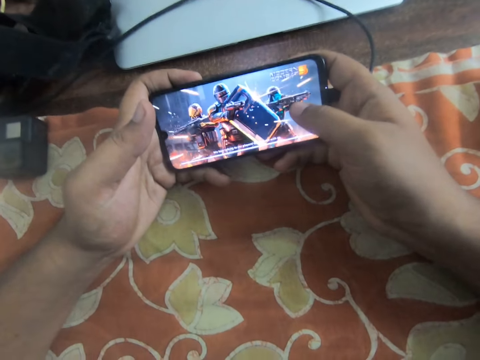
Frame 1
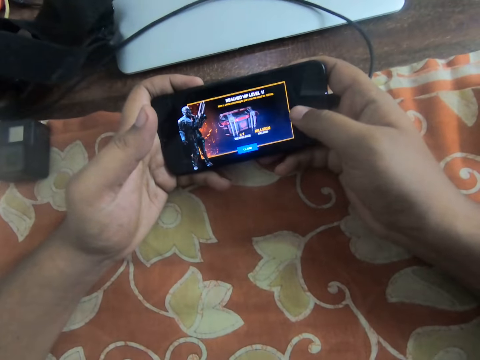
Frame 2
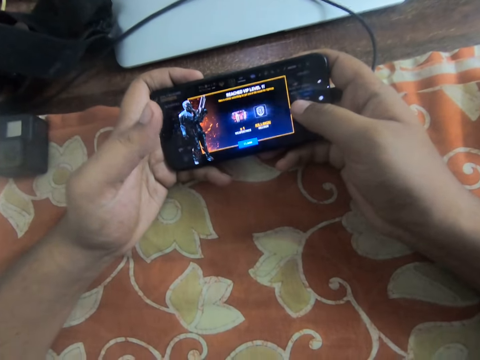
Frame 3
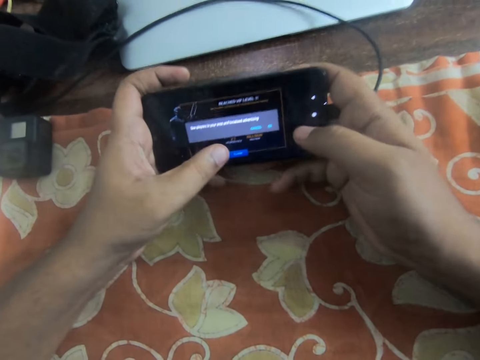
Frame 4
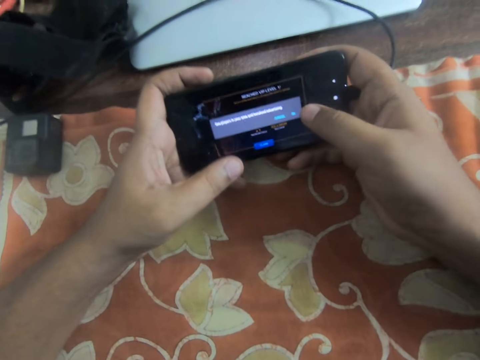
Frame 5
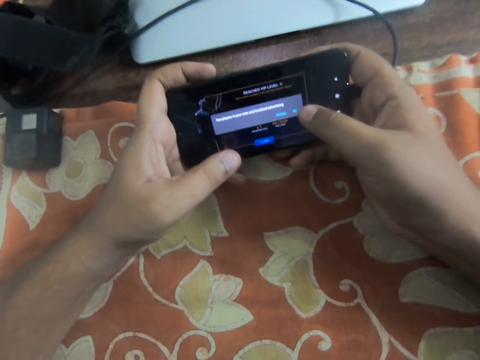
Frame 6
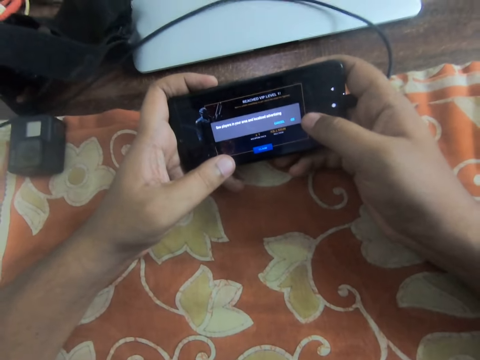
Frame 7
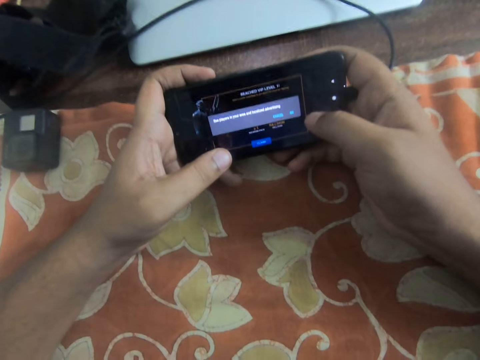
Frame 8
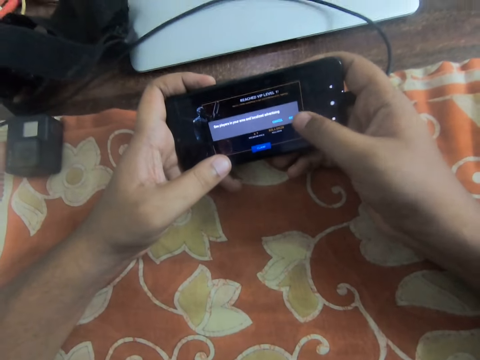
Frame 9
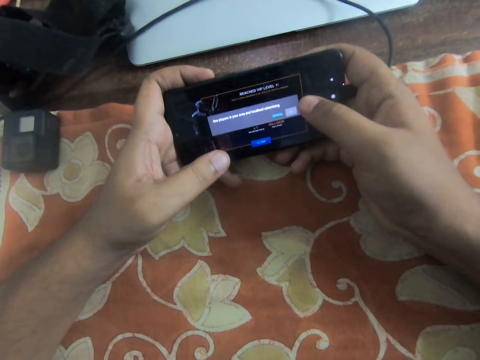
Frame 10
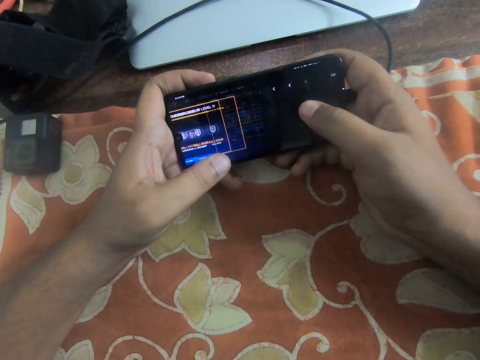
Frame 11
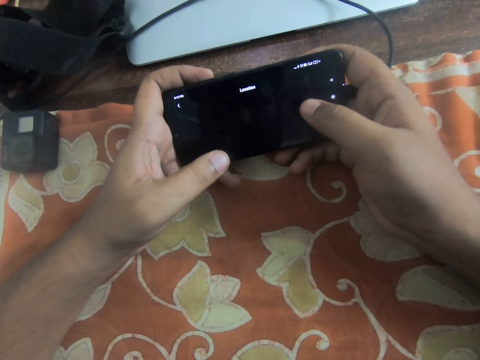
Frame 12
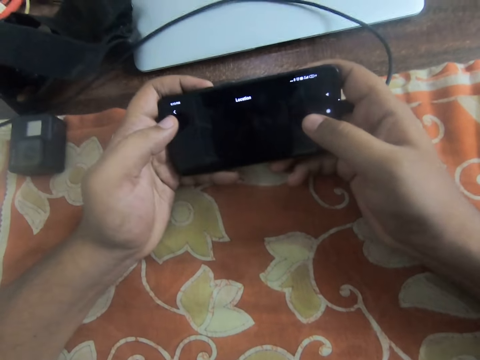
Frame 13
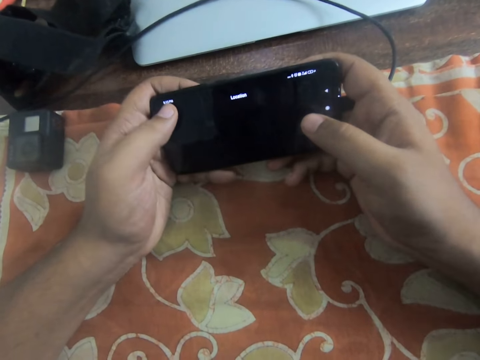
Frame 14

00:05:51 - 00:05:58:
The camera wearer sets the game.

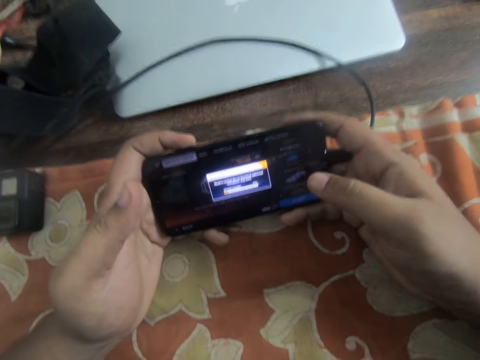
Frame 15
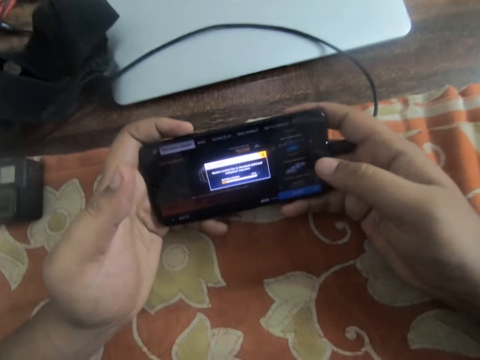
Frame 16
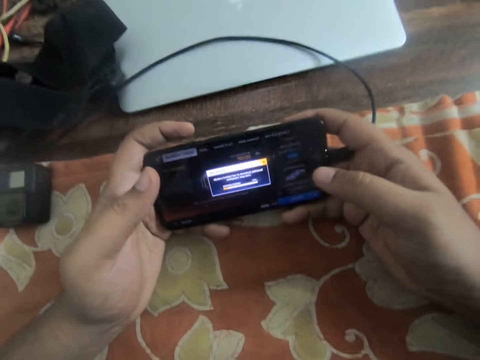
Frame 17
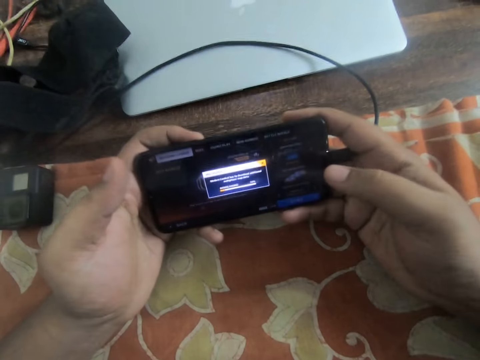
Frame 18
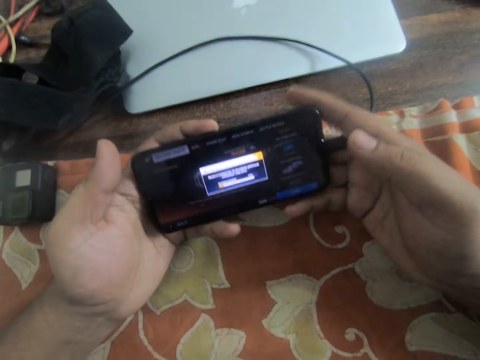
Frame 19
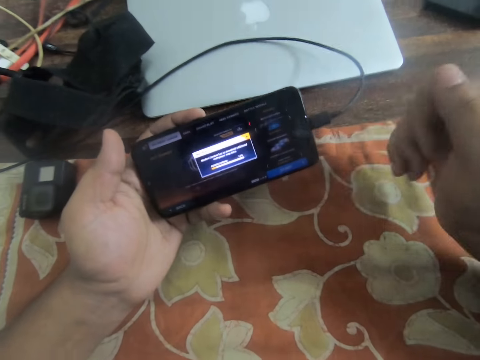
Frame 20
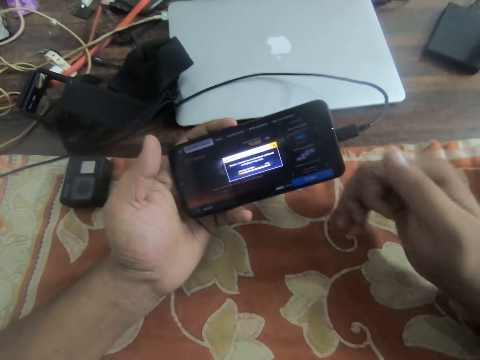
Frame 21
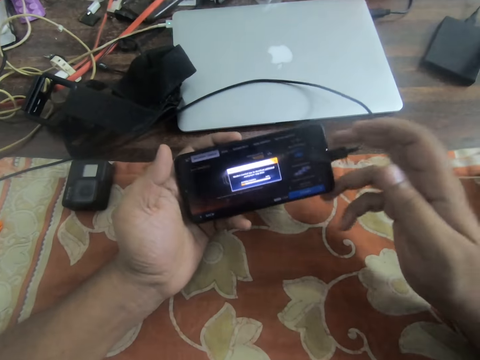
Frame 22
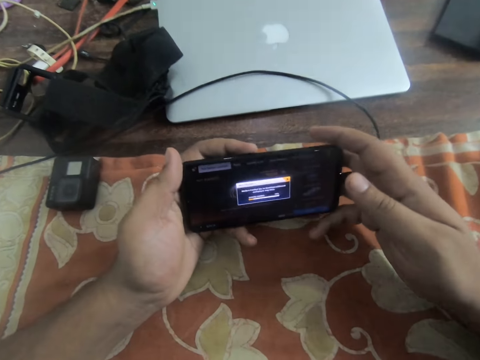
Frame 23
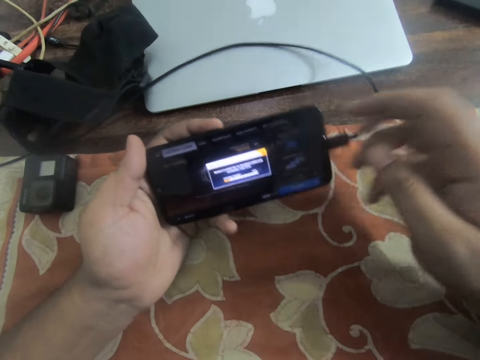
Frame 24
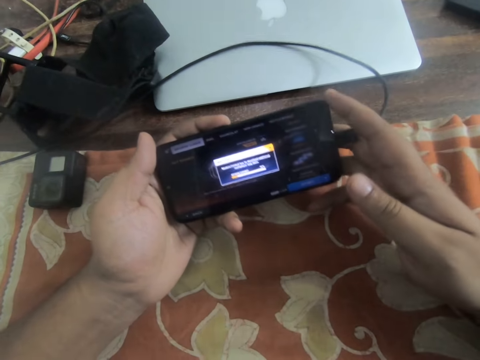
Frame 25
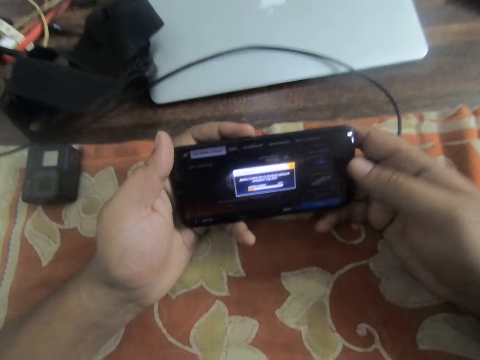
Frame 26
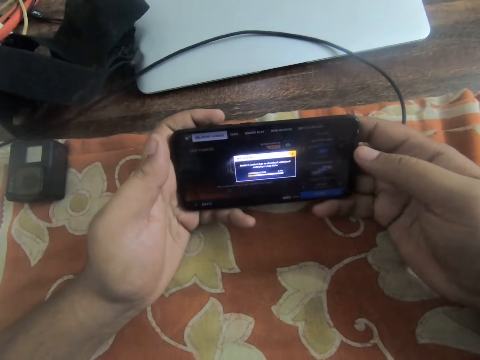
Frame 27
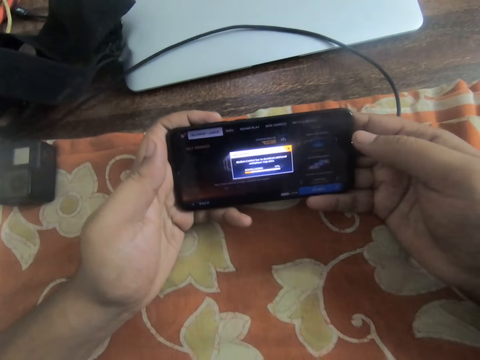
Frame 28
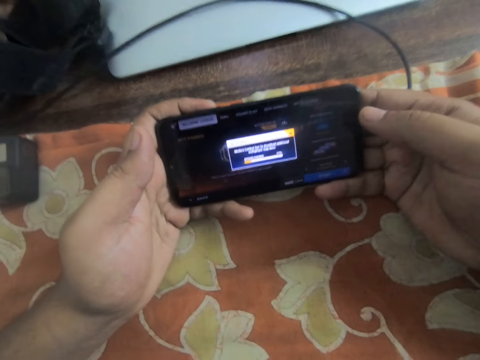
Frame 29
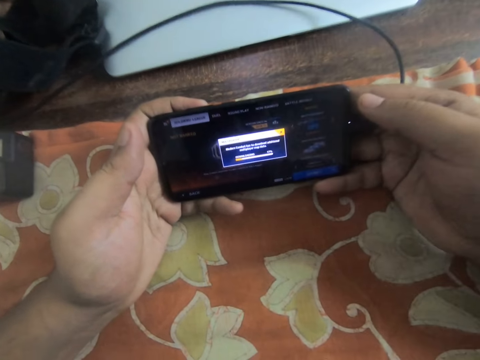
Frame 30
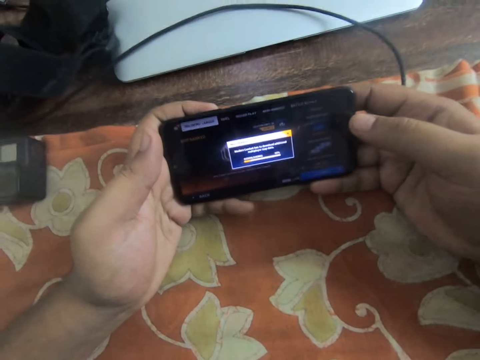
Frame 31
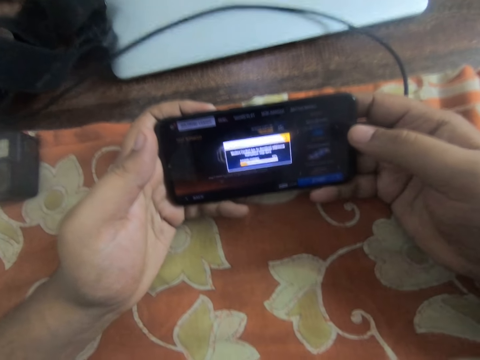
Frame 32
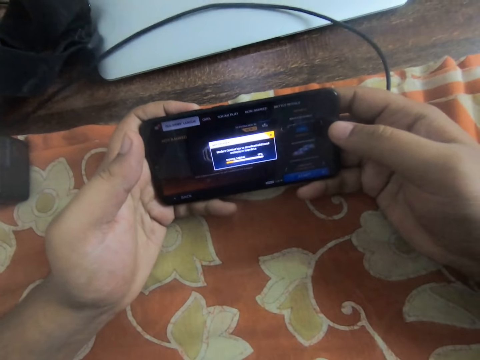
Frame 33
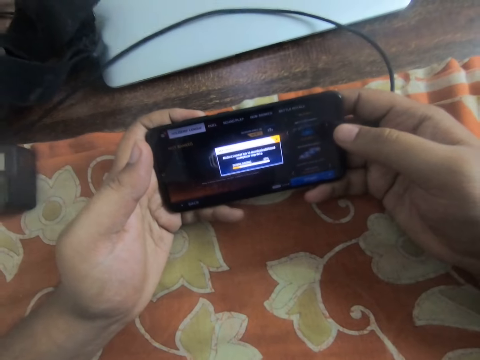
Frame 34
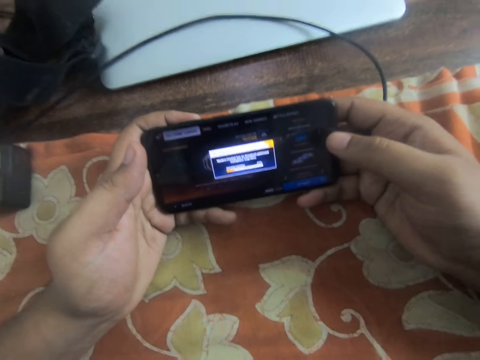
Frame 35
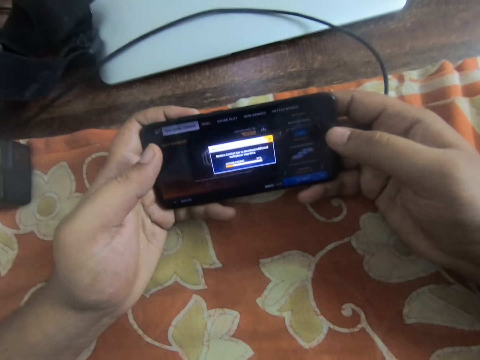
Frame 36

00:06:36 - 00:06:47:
The camera wearer lets go of the phone with the right hand. He stretches his fingers and moves the fingers. He stares at the phone for a long time. He holds the phone with both hands.

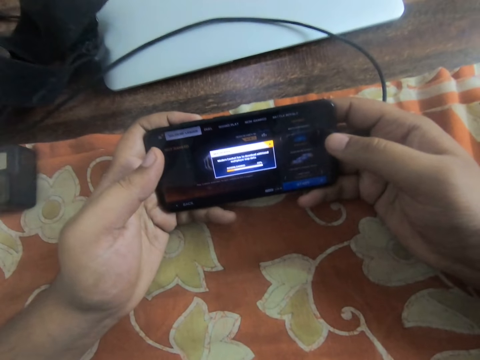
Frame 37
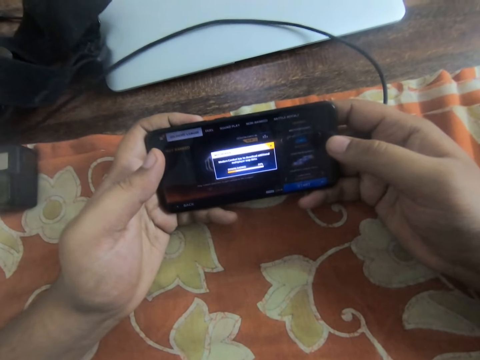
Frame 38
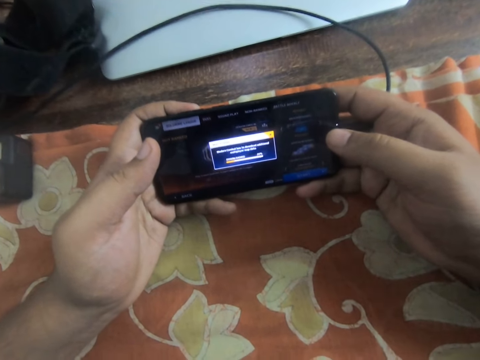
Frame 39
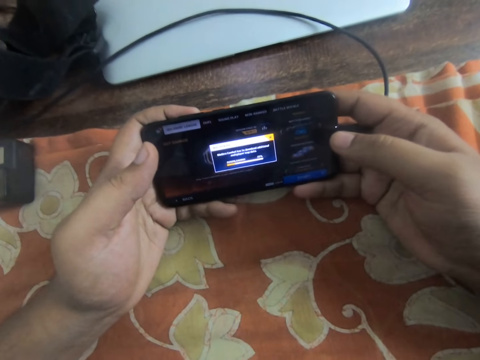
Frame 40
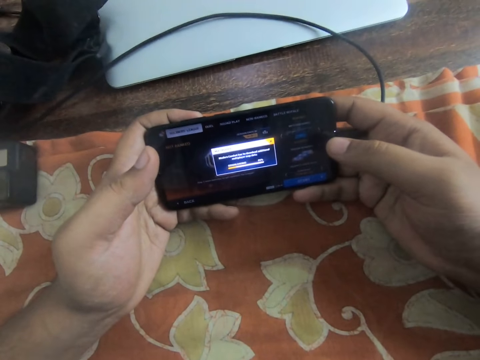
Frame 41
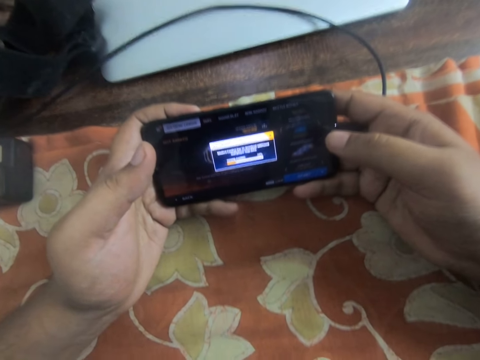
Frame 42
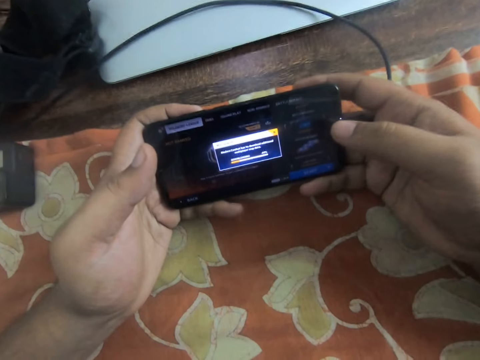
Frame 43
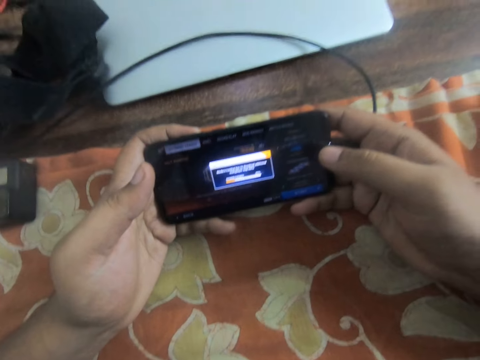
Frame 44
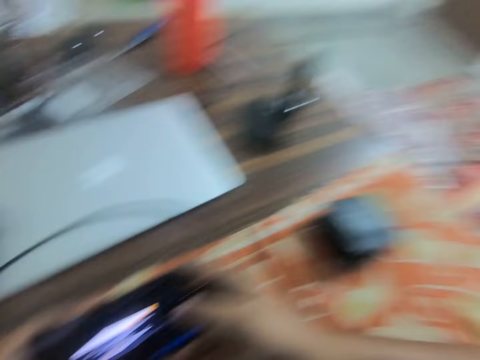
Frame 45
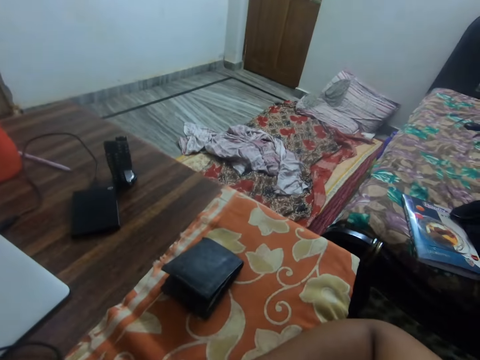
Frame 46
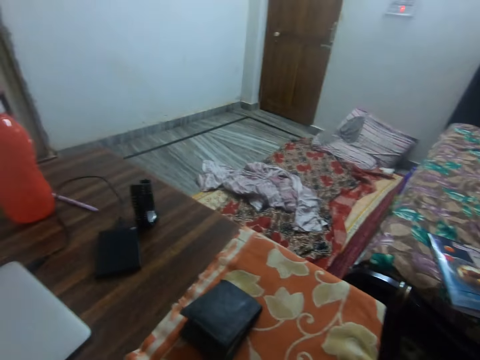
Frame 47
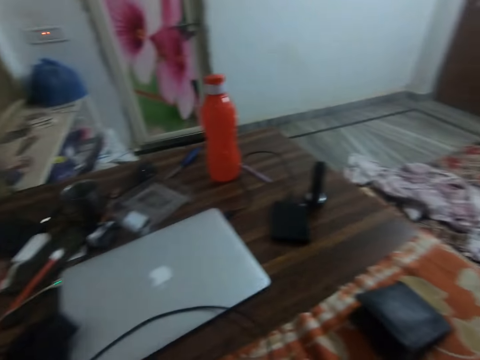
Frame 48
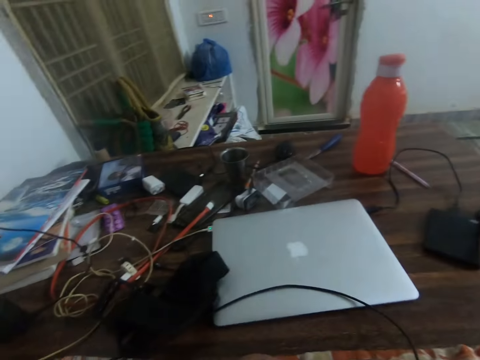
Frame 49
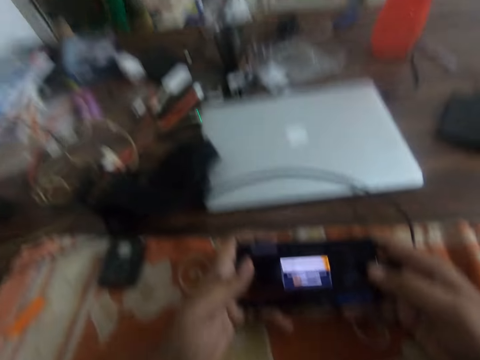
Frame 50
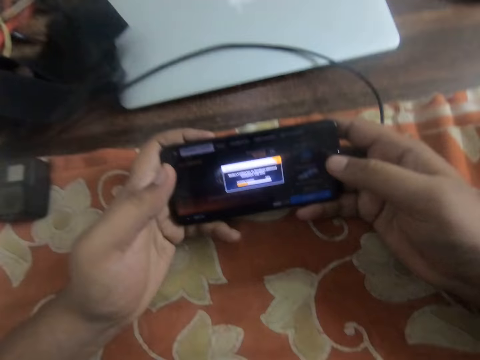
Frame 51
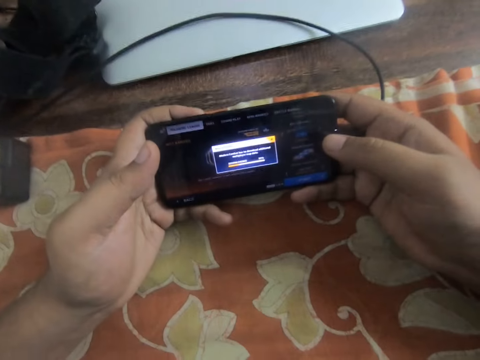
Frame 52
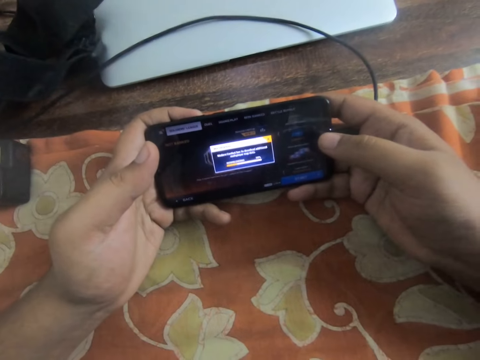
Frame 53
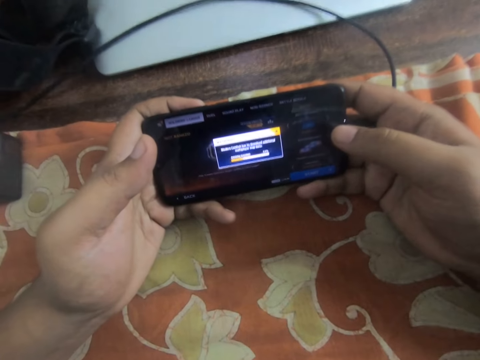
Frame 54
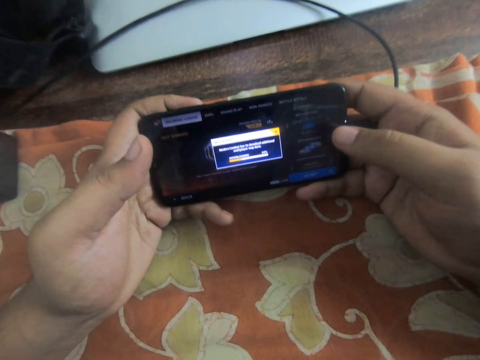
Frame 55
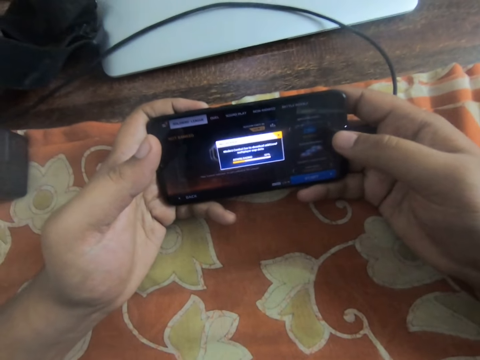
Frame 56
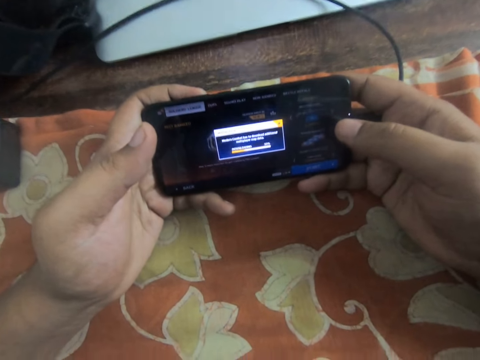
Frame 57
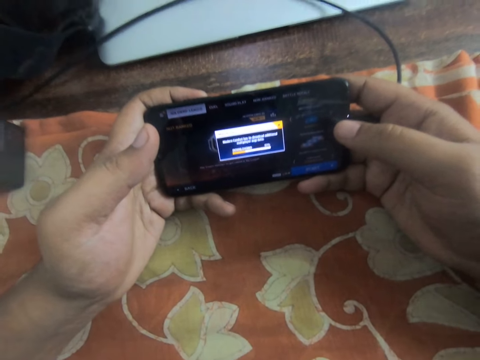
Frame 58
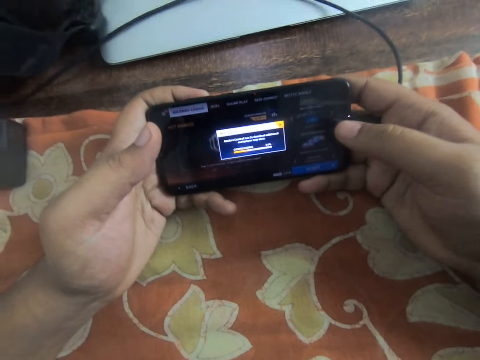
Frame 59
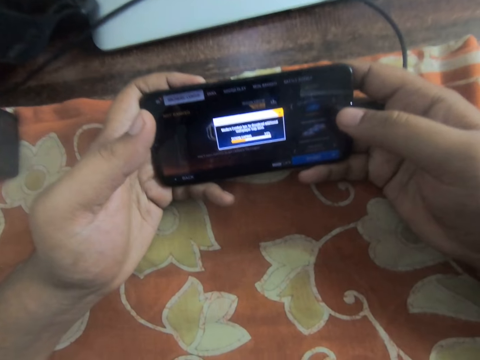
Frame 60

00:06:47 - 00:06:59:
The camera wearer looks around the room. They look at the phone.
